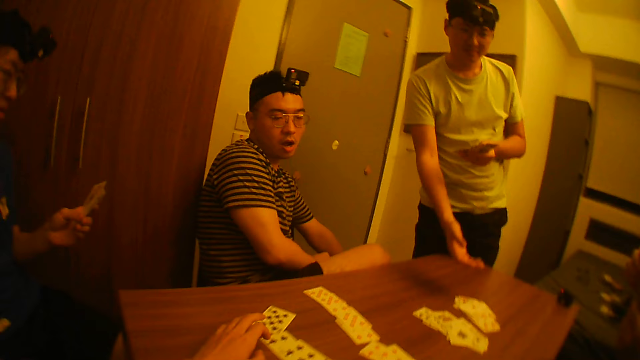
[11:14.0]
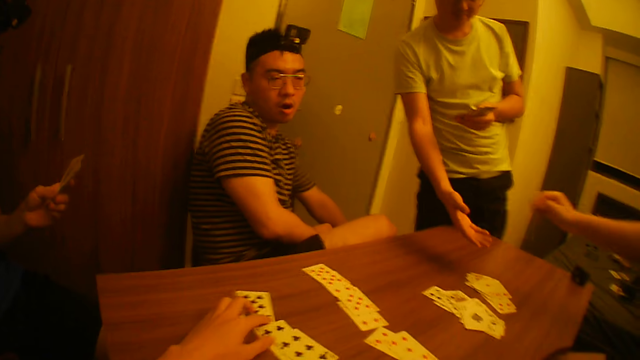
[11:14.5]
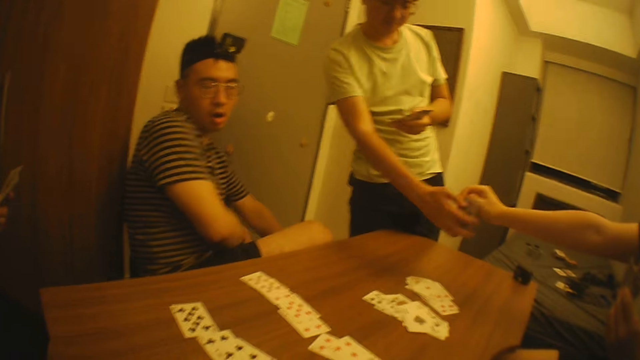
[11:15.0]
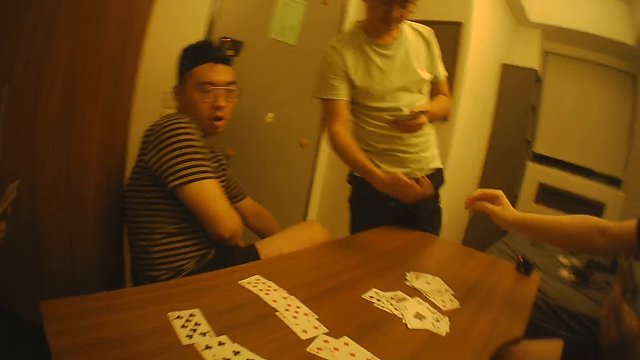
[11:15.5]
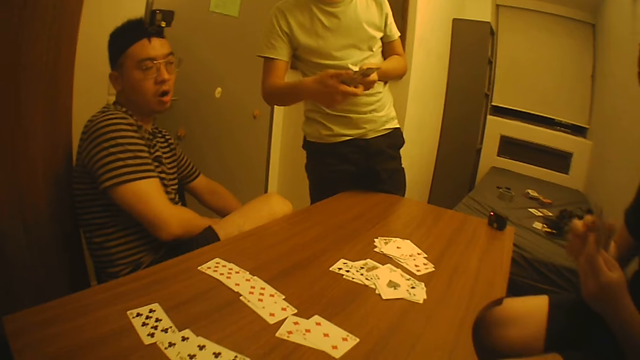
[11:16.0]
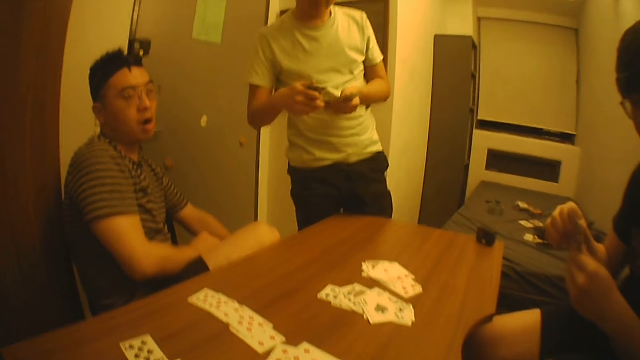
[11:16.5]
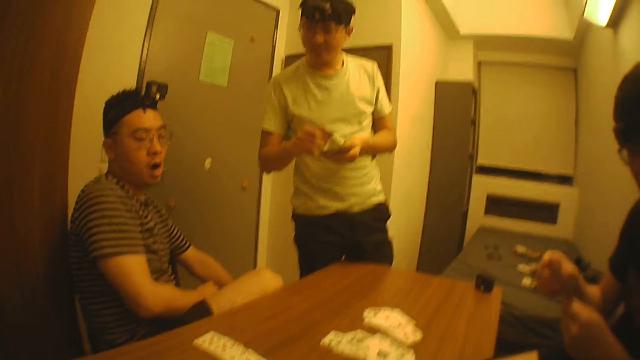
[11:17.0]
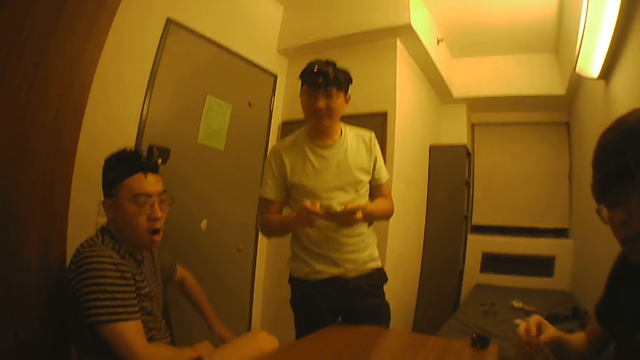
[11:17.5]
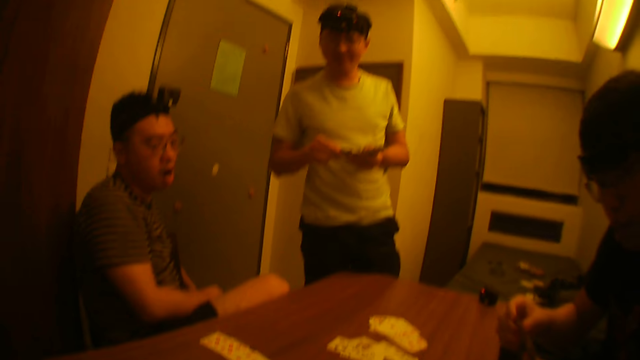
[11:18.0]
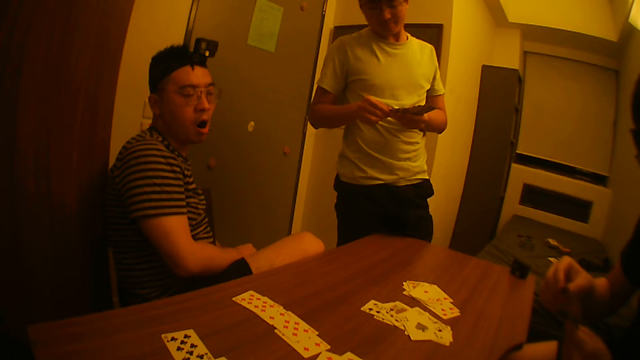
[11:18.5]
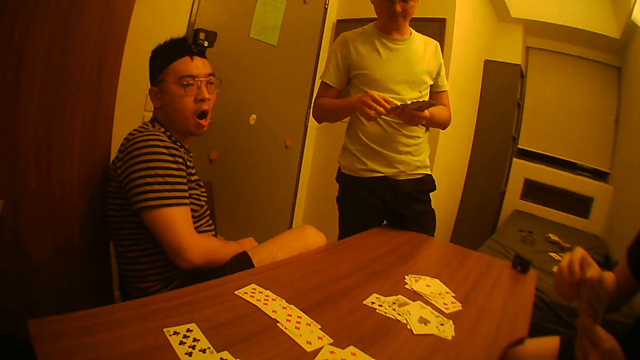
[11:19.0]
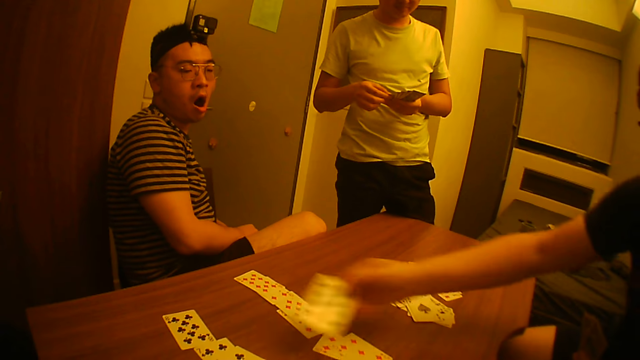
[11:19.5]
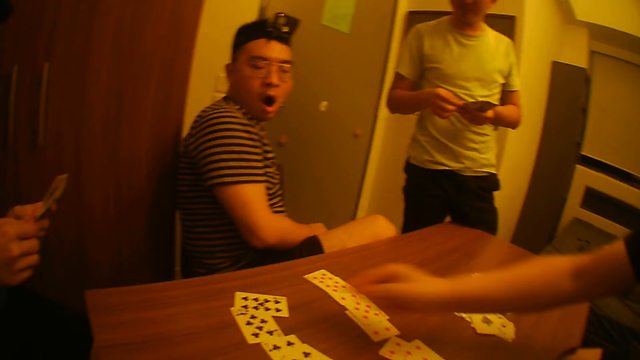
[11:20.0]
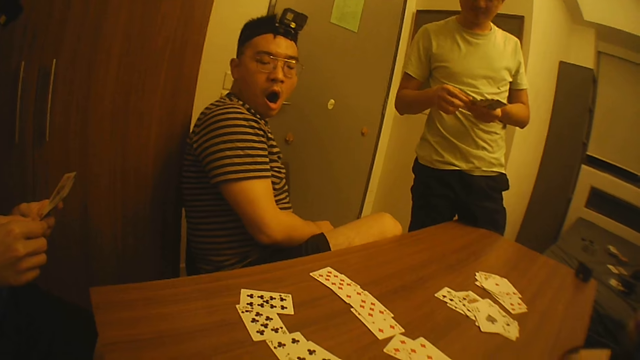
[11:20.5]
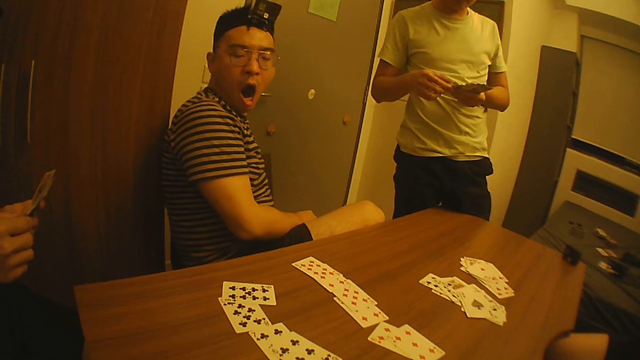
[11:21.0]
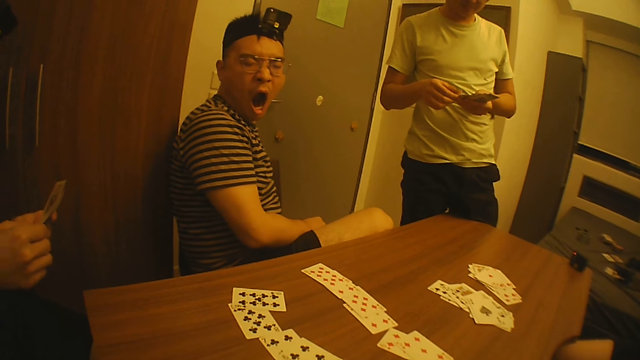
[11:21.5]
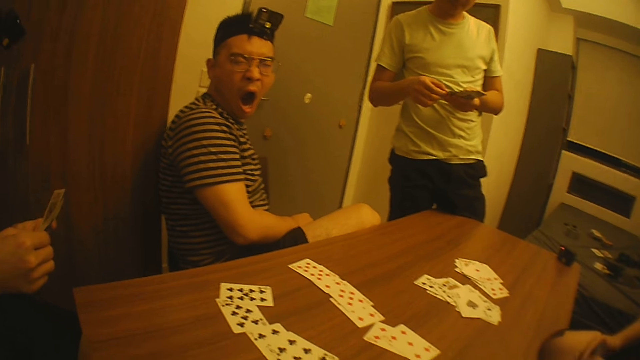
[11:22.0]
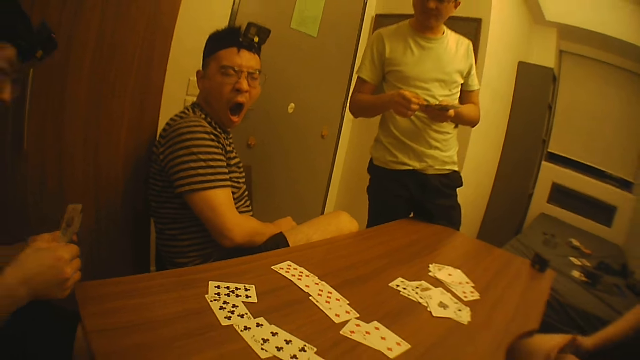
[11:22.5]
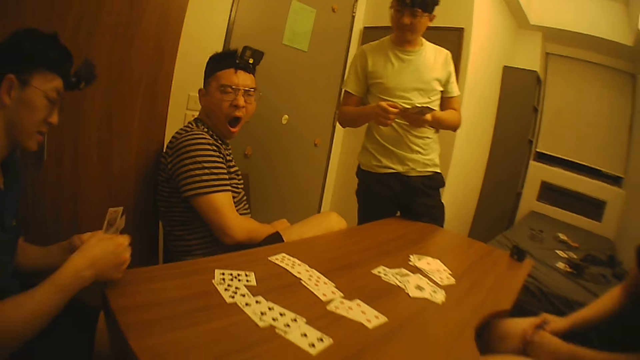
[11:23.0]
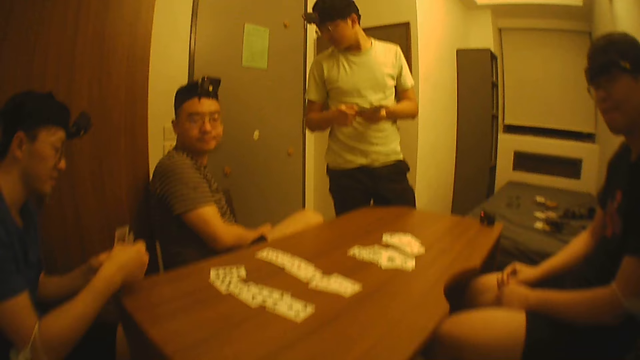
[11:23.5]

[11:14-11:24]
The camera wearer moves the card on the table with his left hand. A man gives a card to another man. The first man holds the card with both hands. The other man adds the card to the cards in his left hand with his right hand. The first man picks a card from the cards in his left hand with his right hand and drops the card on the table with his right hand. A man plays poker. The camera wearer looks at the men.

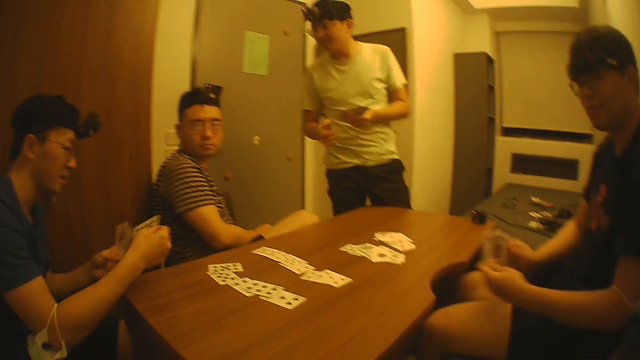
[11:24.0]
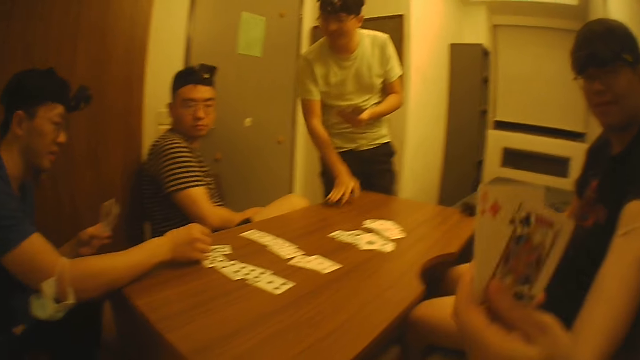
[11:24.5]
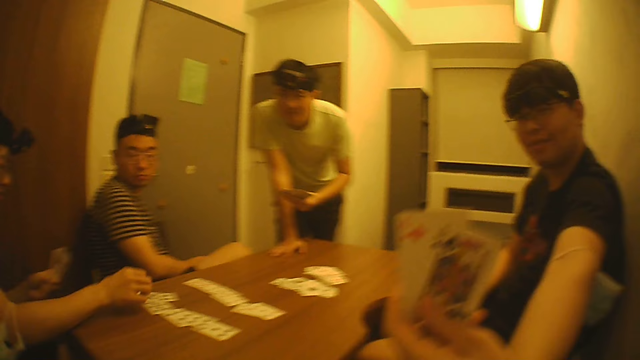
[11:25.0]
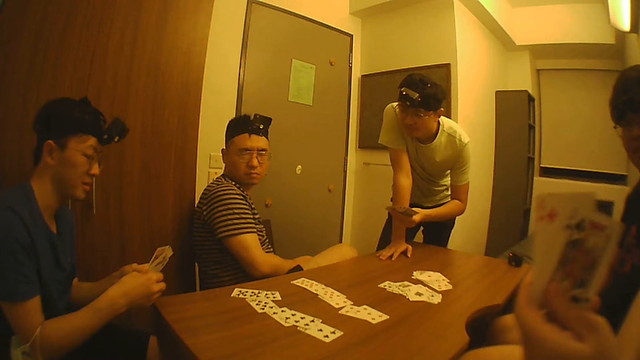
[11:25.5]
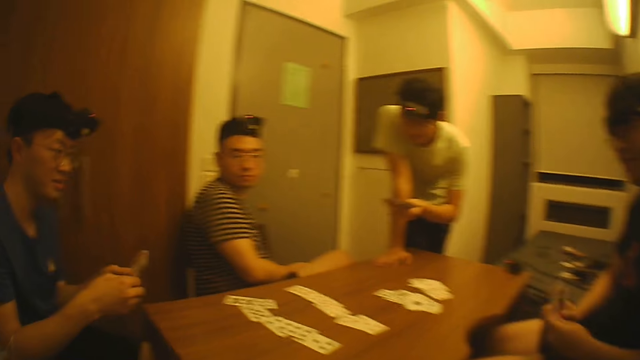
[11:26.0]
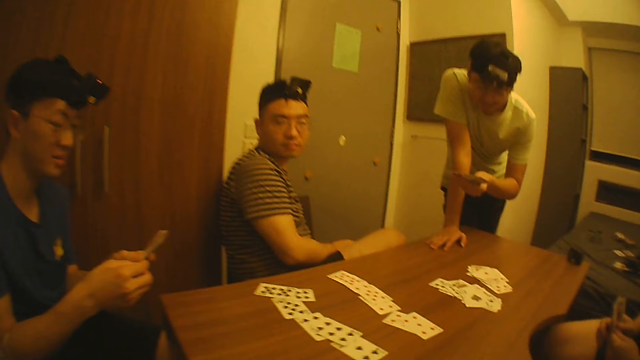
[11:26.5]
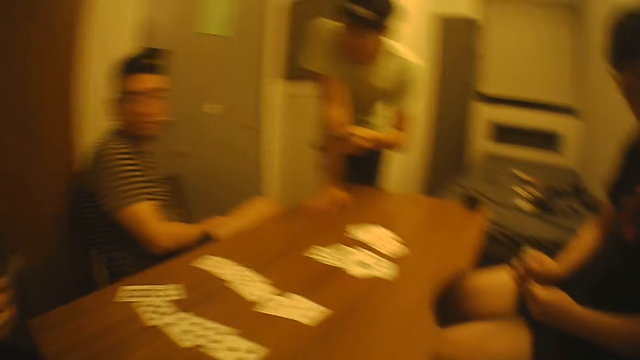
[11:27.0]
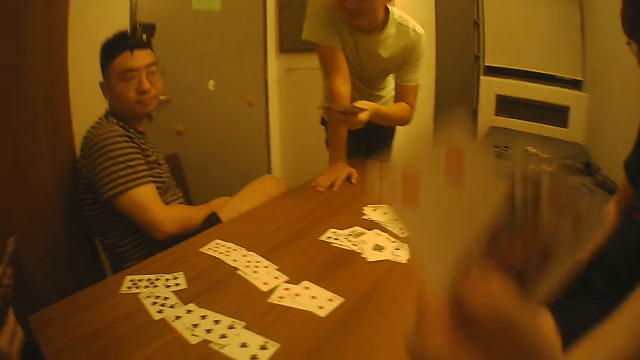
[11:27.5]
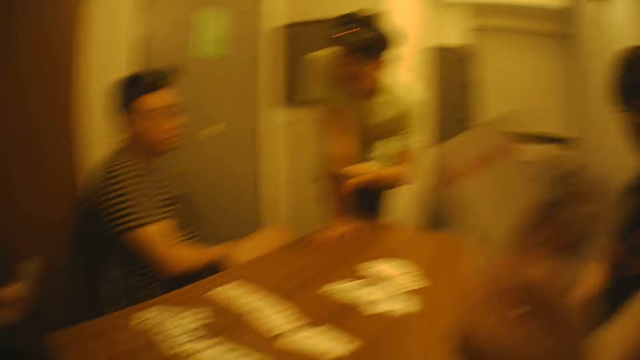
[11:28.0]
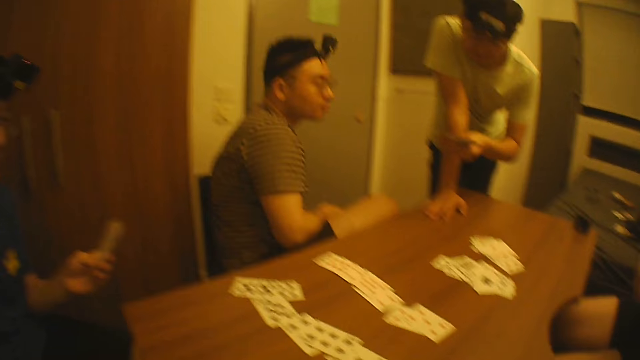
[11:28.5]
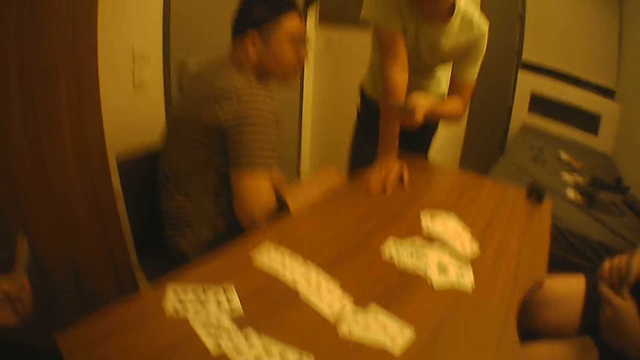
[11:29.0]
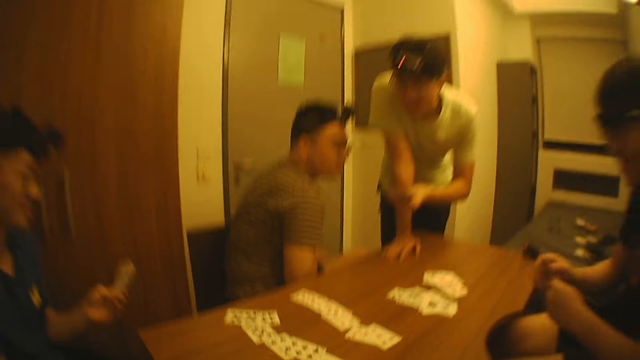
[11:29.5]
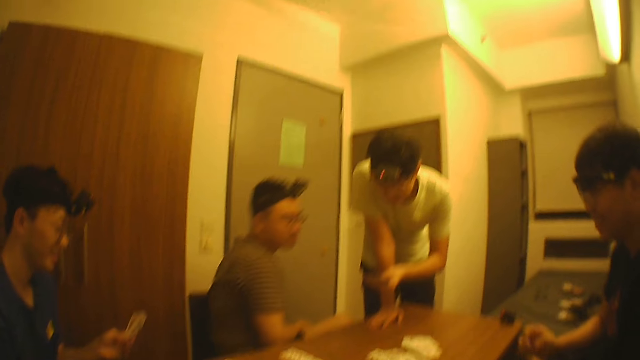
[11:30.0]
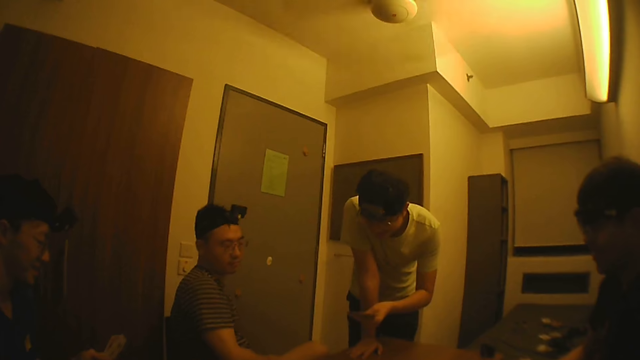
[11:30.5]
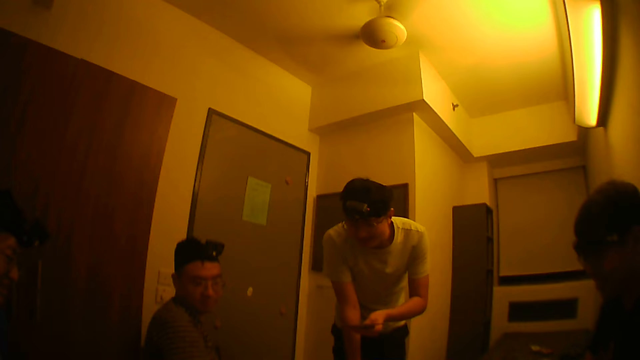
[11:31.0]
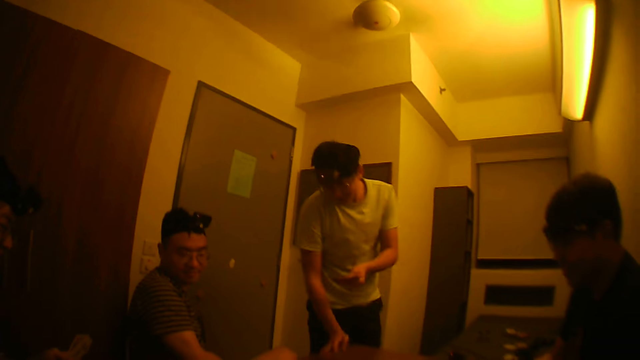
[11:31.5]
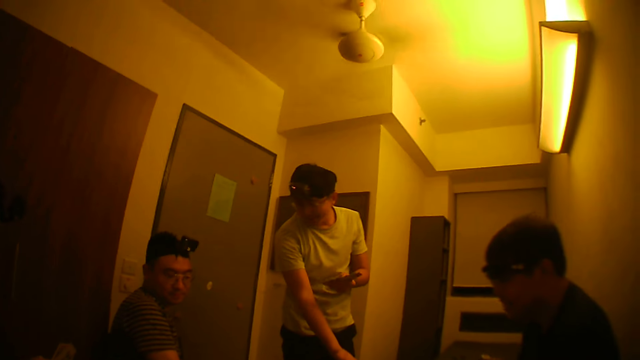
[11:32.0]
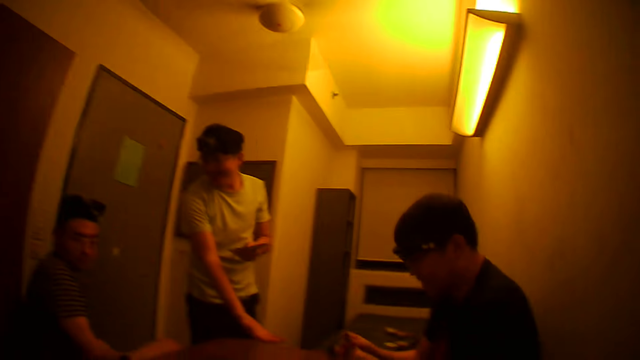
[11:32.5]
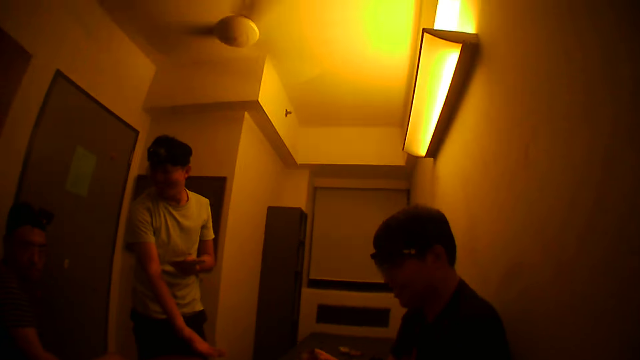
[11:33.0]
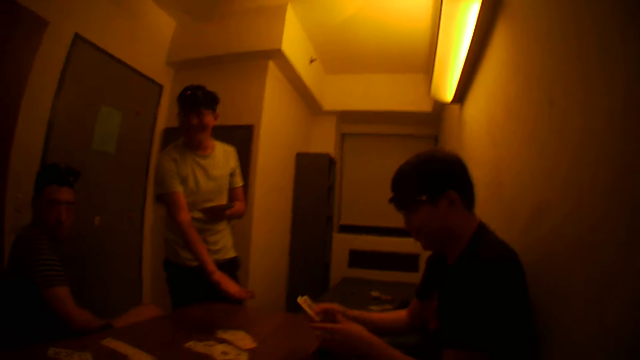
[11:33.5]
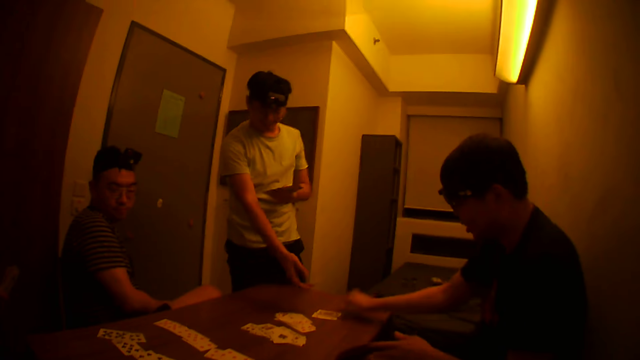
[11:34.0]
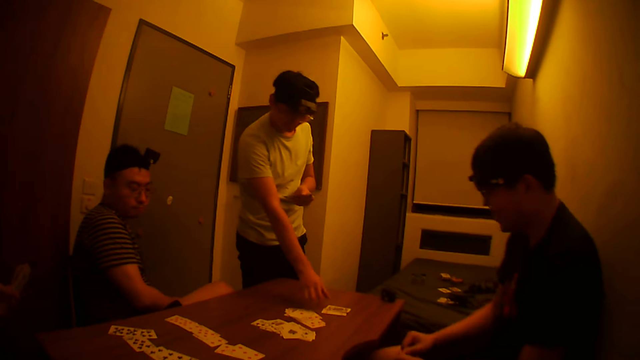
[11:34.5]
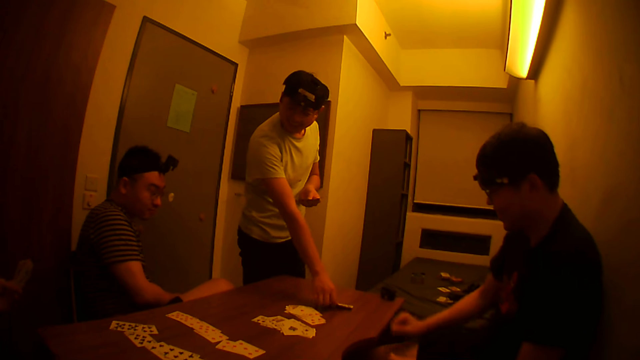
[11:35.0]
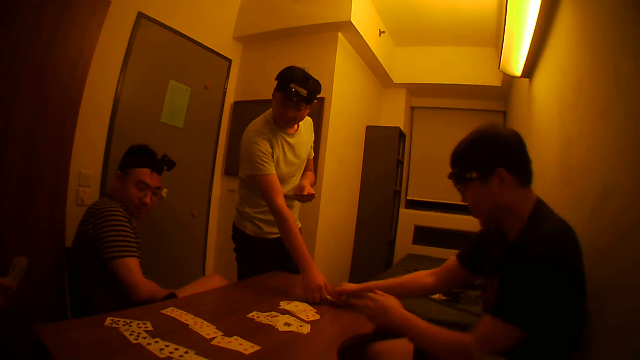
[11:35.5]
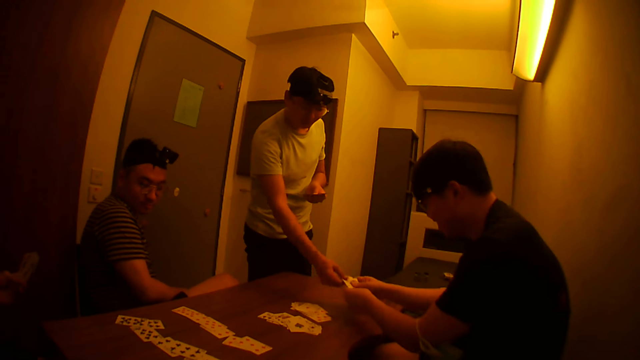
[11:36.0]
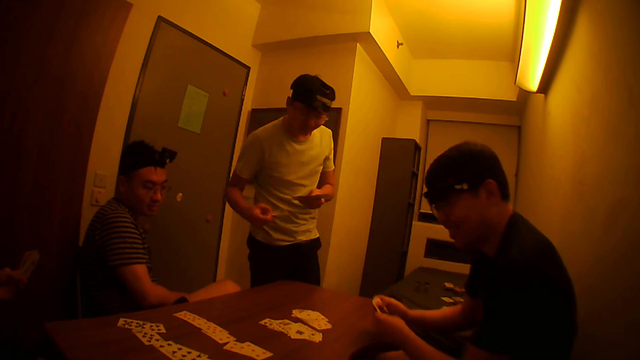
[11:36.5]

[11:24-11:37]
A man picks a card from the cards in his left hand with his right hand and drops the card on the table with his right hand. Another man shows the camera wearer his cards with his right hand. A man plays poker. The camera wearer looks at the men. The second man shows the camera wearer his cards with his right hand again. The camera wearer holds the cards and looks at the men. The second man drops the cards on the table with his right hand. A third man packs the cards from the table with his right hand. The second man collects the cards from the third man.
